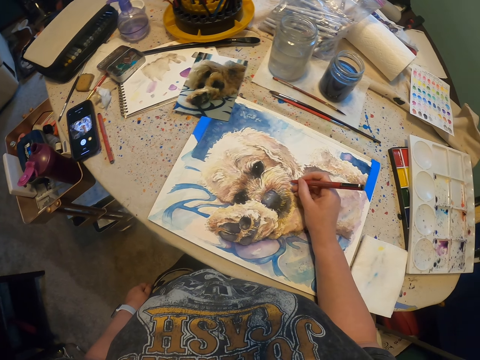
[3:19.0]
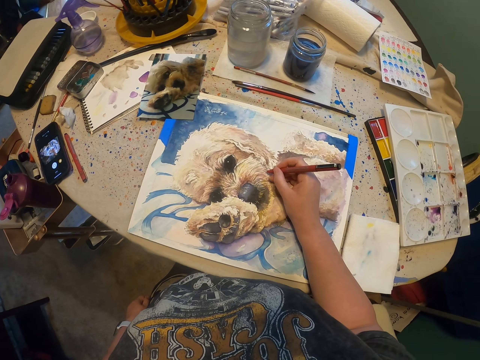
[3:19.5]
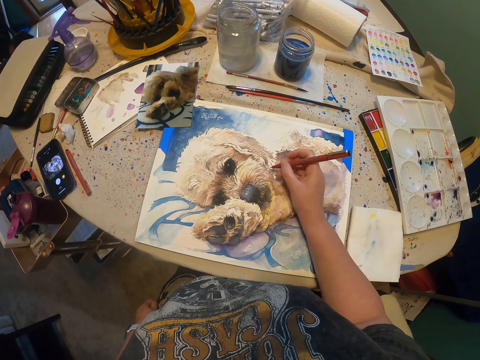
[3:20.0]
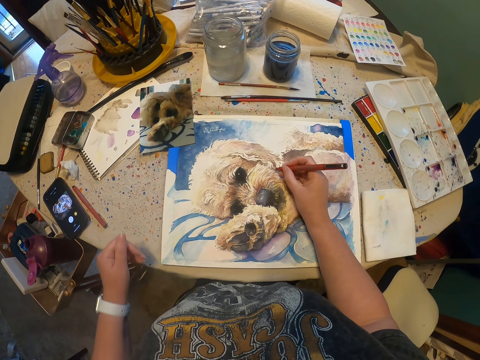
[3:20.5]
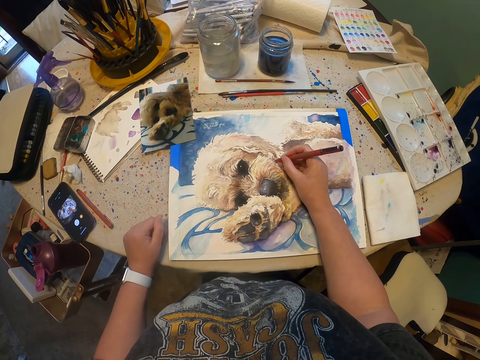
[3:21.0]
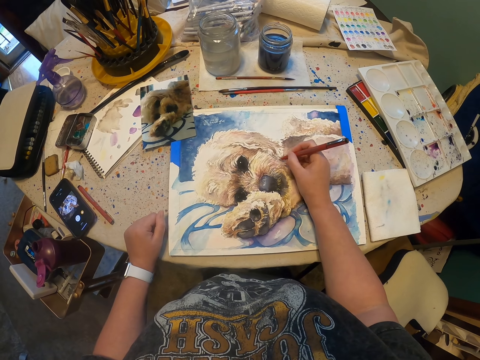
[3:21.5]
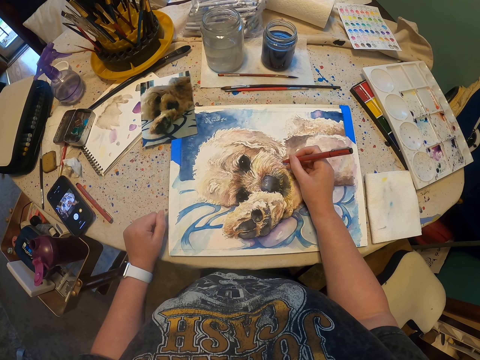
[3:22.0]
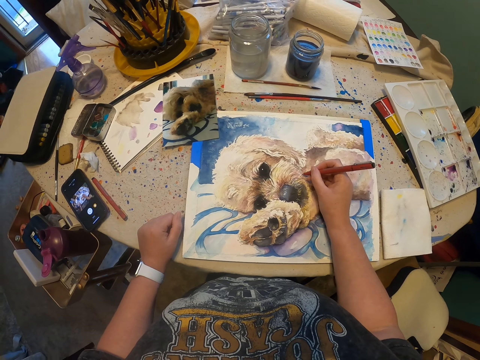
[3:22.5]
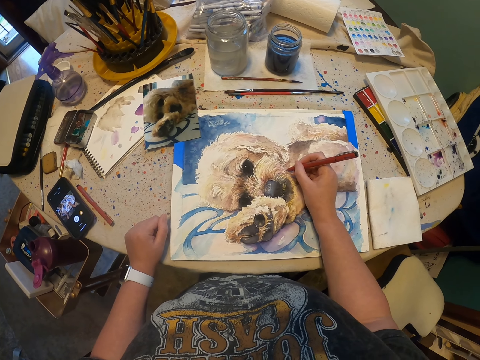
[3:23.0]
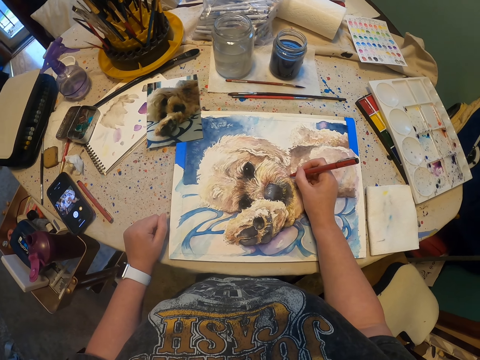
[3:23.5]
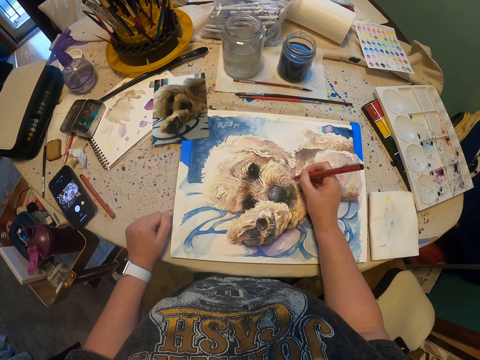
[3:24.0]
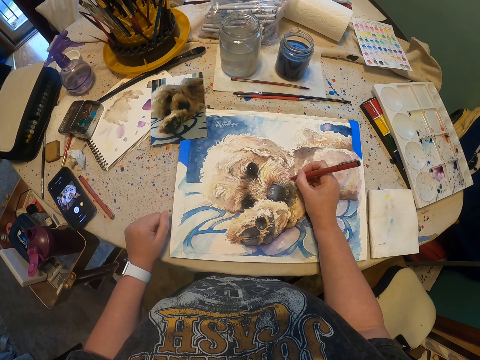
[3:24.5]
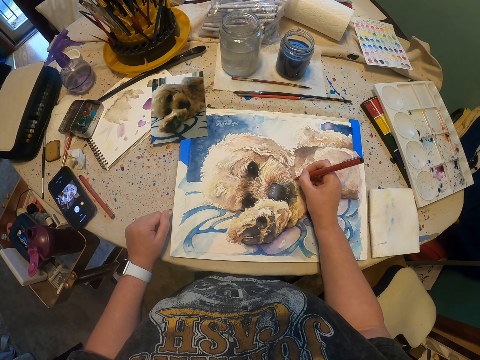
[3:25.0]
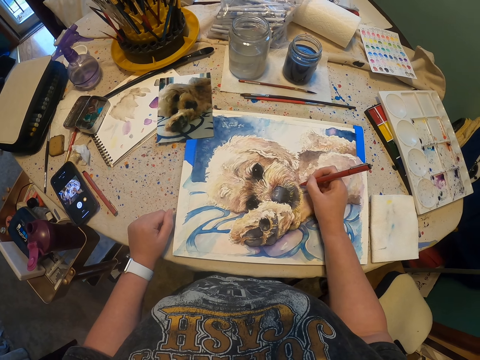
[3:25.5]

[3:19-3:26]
The camera wearer puts the hand on the table. They draw with the pen.

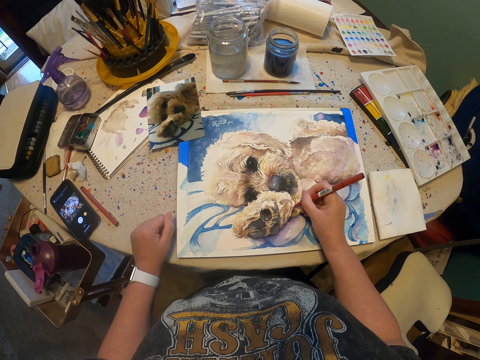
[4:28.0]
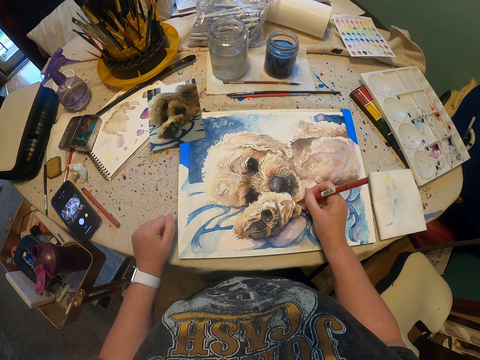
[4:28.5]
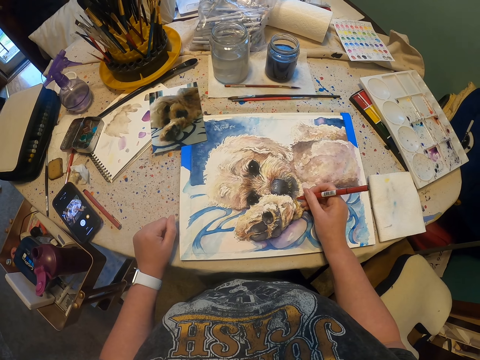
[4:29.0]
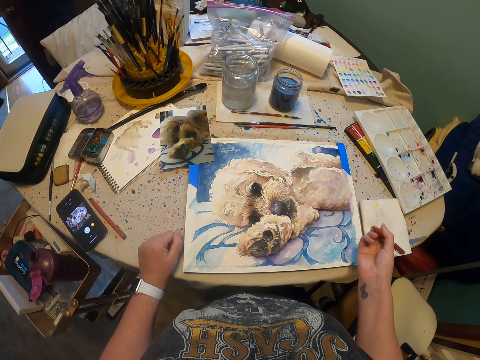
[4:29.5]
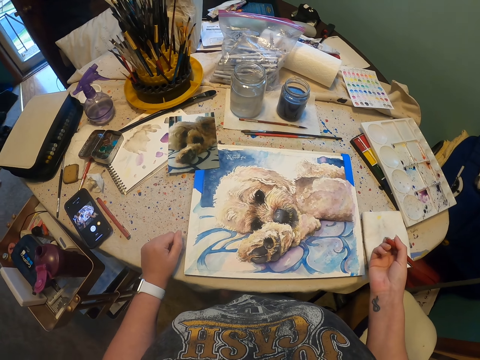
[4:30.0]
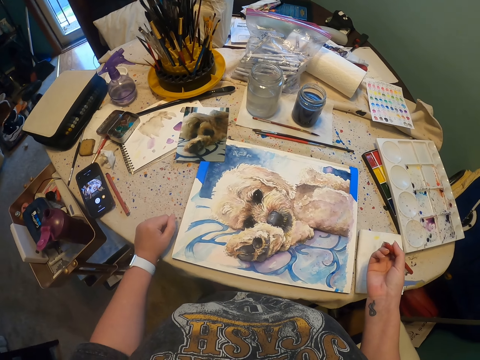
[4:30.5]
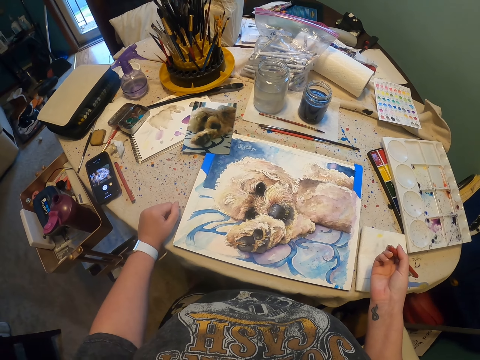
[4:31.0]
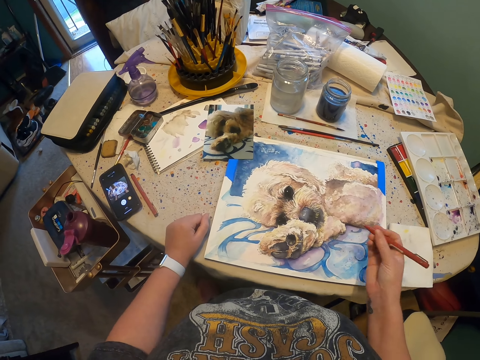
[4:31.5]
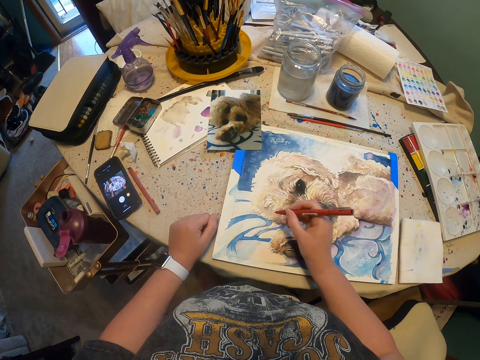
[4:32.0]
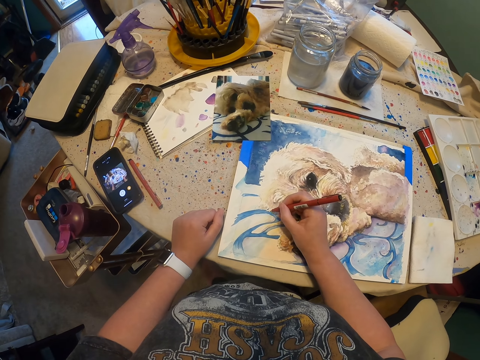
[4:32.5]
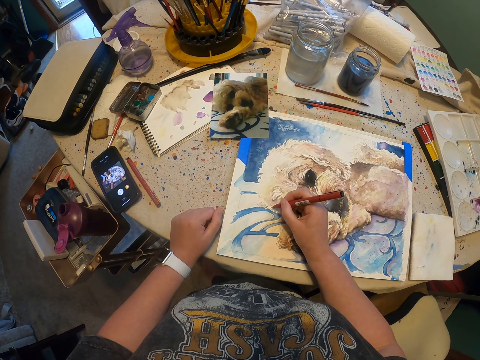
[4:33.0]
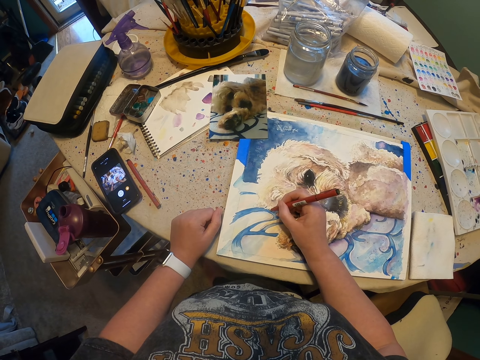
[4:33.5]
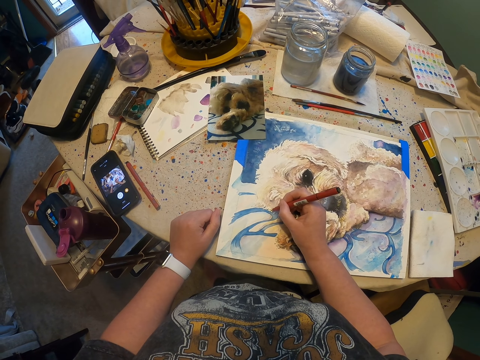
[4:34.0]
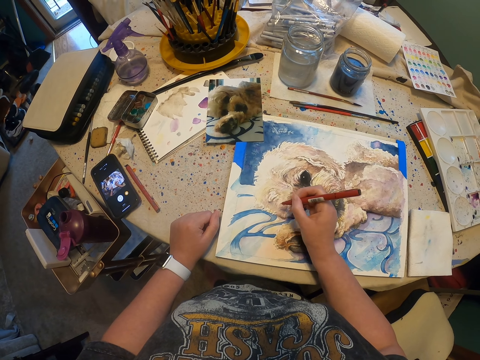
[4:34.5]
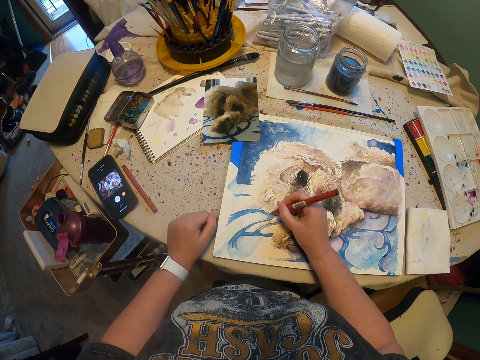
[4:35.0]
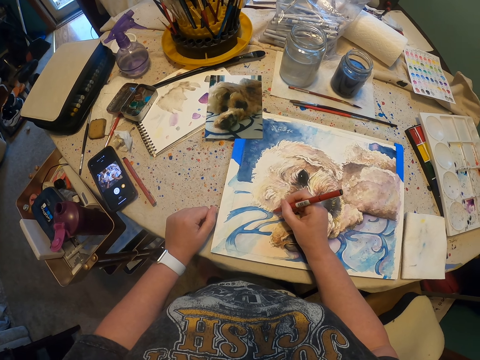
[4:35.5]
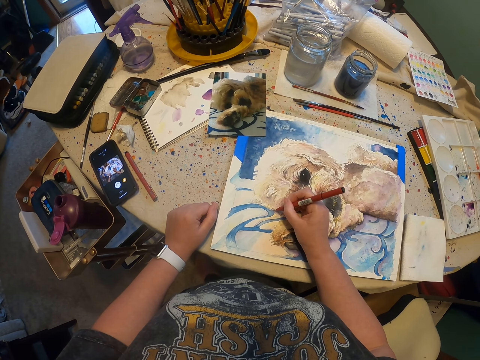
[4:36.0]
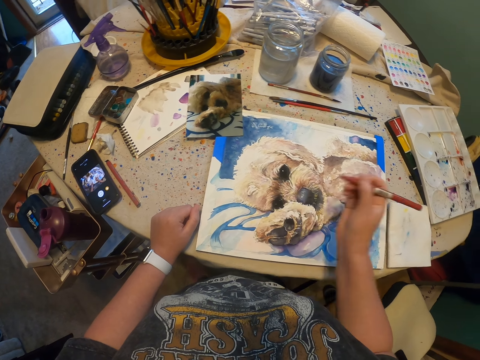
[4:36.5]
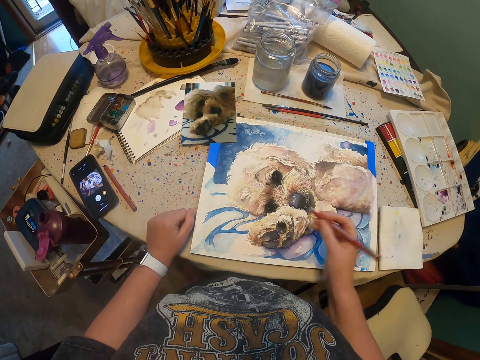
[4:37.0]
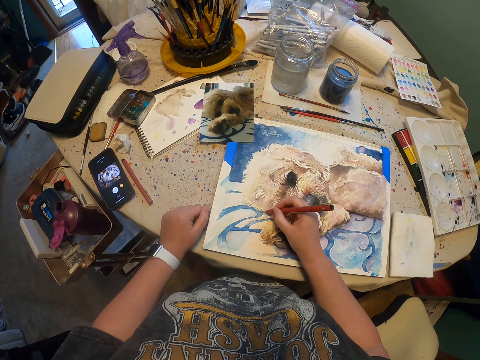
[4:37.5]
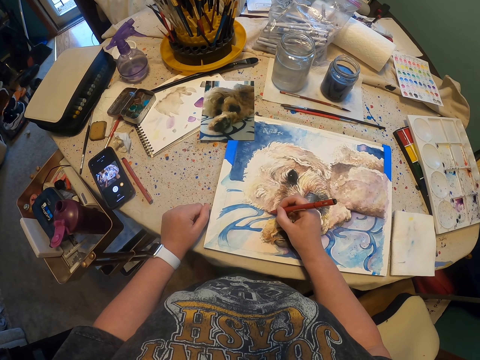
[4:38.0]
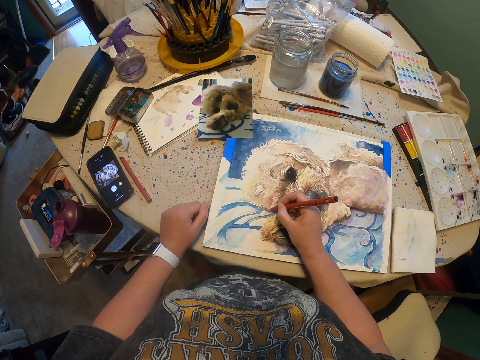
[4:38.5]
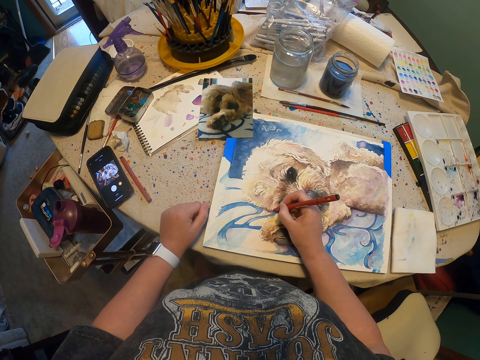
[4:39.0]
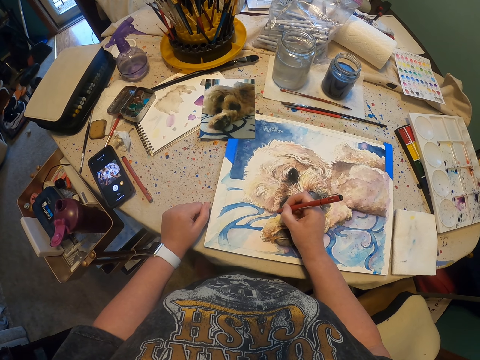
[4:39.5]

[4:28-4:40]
The camera wearer moves the hand. They move the hands. They draw with the pen. They move the hand. They draw with the pen.

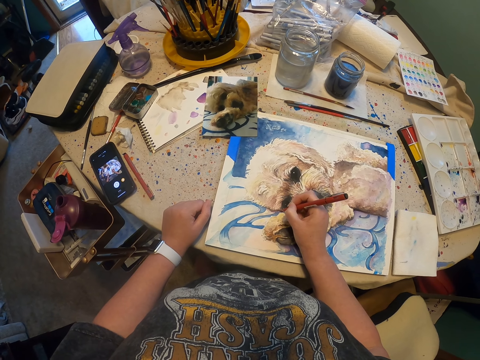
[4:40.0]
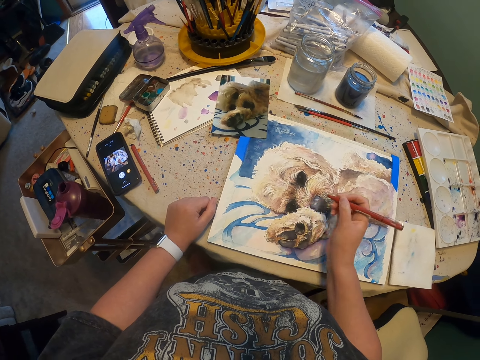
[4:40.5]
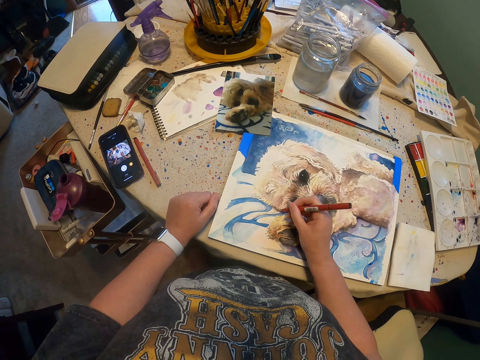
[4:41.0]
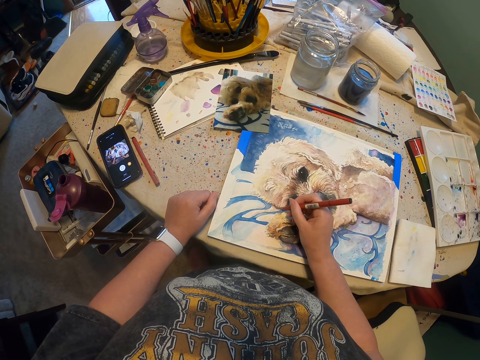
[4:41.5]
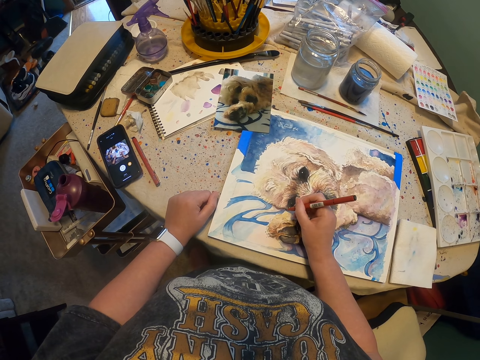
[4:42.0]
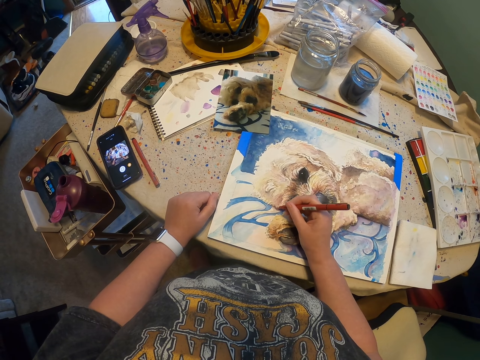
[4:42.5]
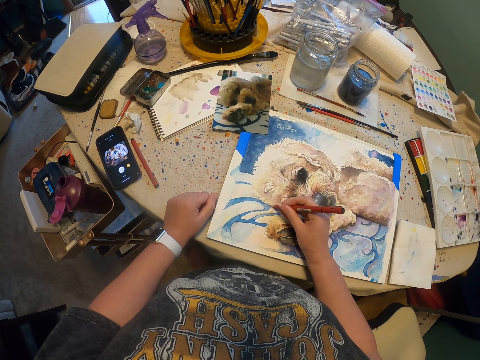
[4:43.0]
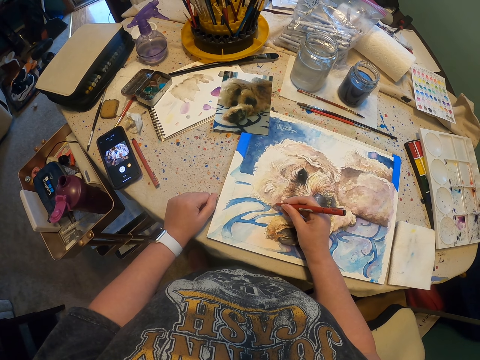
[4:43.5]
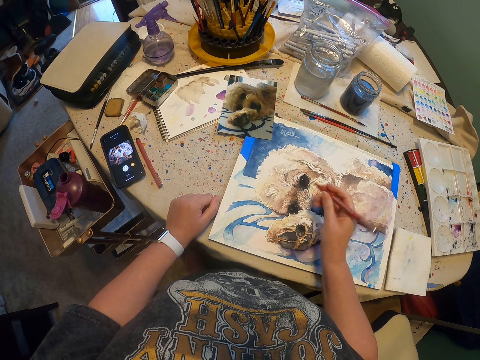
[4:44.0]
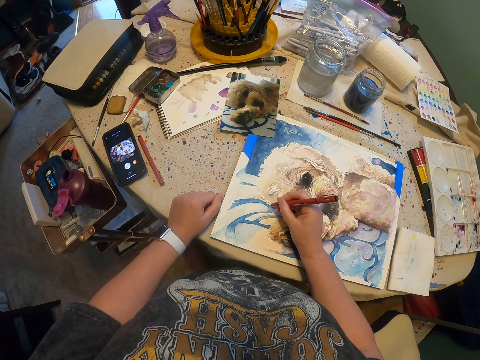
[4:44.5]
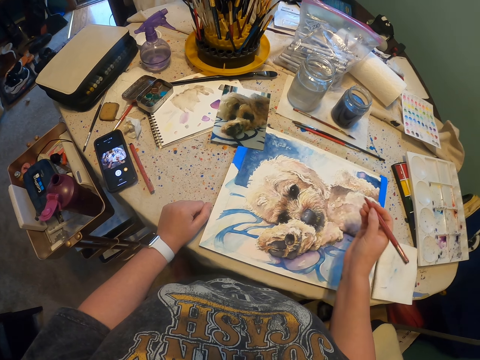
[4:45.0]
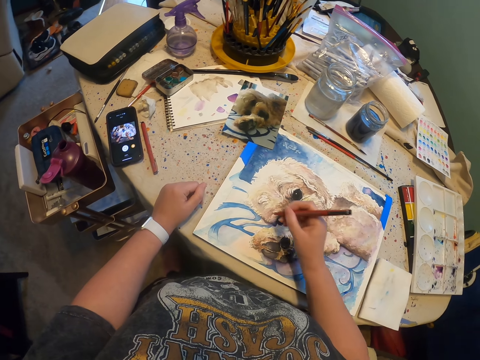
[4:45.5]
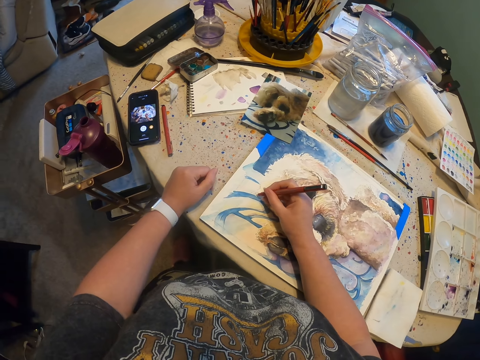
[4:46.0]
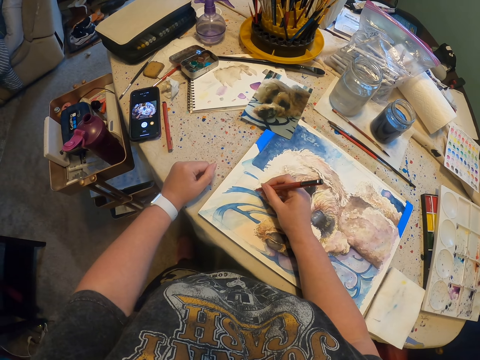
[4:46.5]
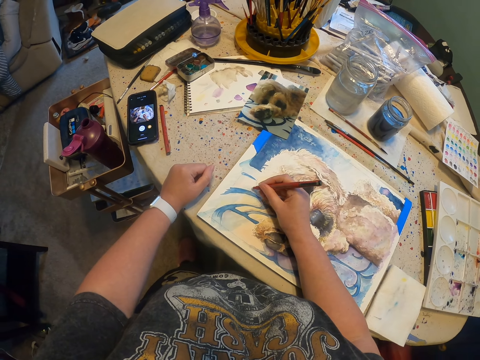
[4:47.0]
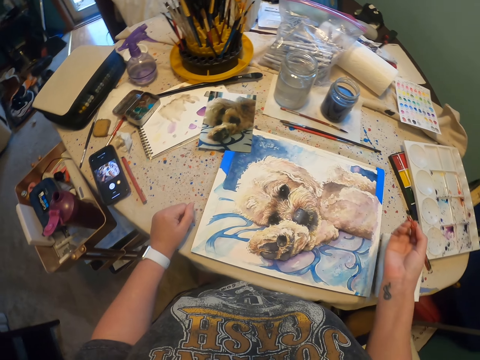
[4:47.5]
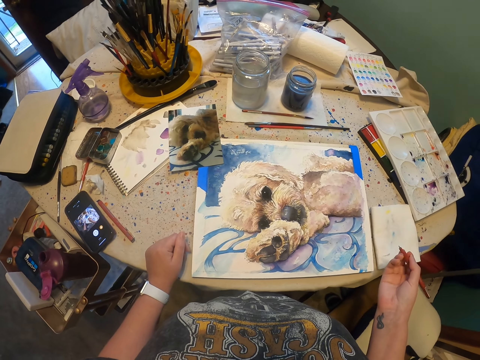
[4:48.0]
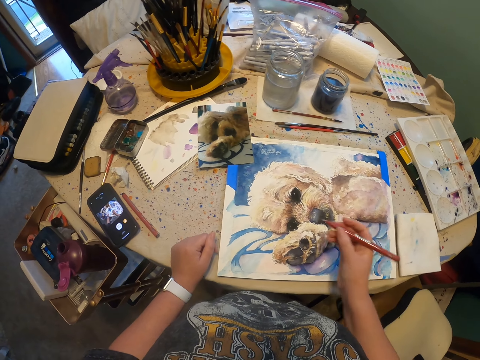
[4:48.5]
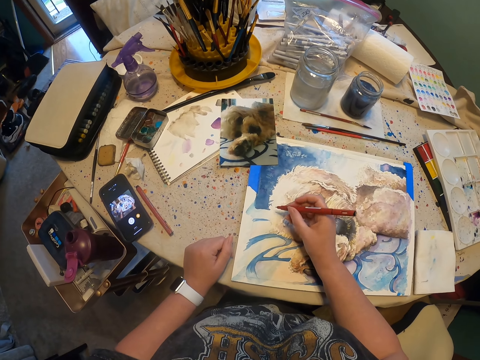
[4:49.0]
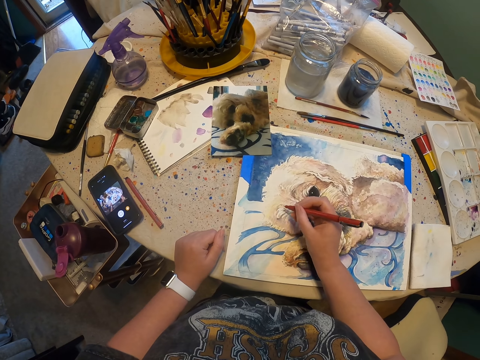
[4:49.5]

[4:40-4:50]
The camera wearer moves the hand. They draw with the pen. They move the pen with the right hand. They draw something with the pen. They move the pen with the right hand. They draw with the pen.
